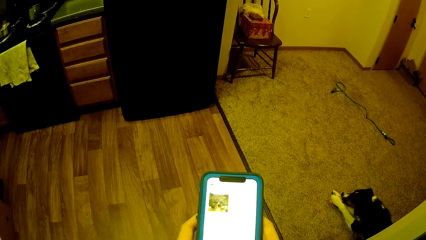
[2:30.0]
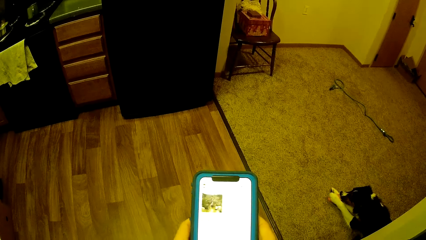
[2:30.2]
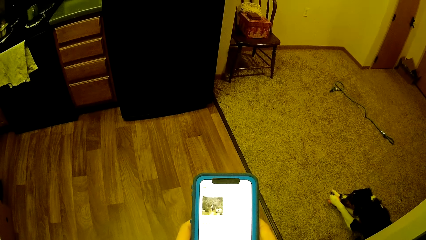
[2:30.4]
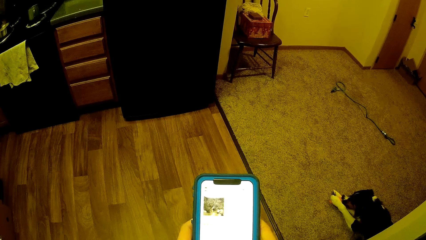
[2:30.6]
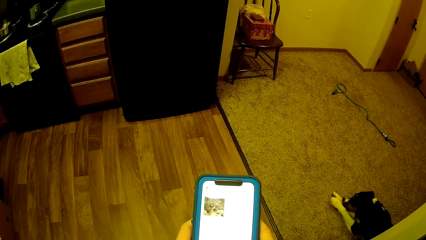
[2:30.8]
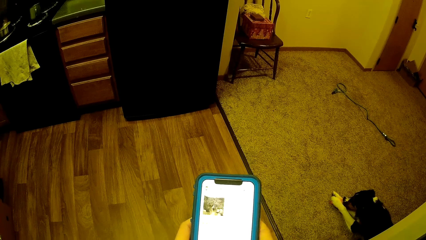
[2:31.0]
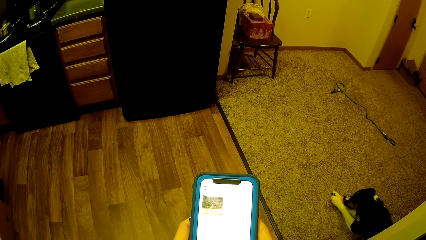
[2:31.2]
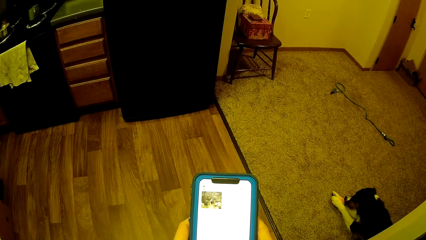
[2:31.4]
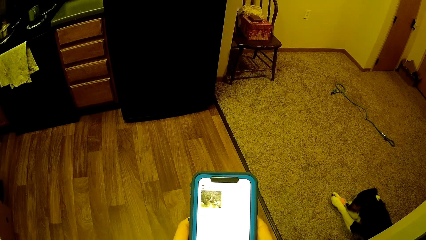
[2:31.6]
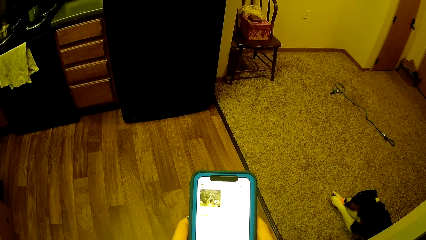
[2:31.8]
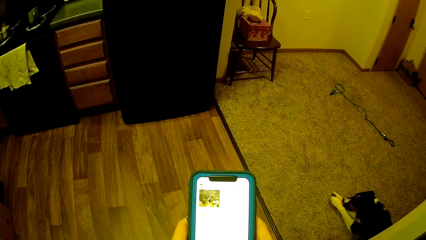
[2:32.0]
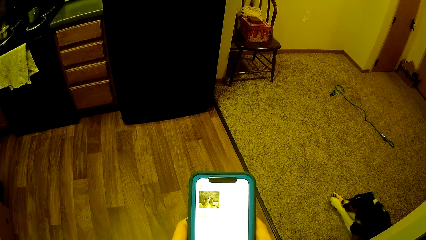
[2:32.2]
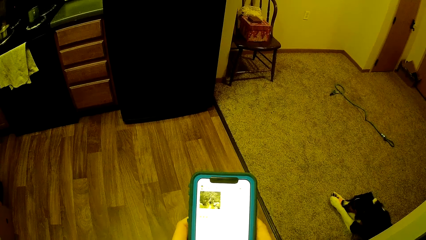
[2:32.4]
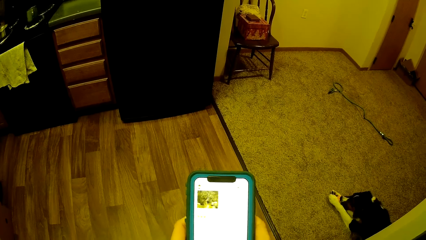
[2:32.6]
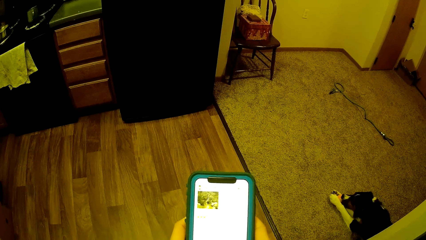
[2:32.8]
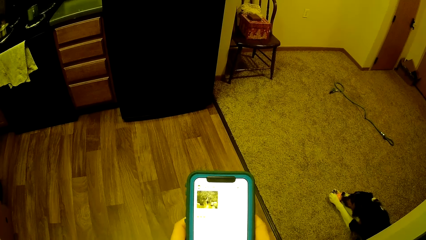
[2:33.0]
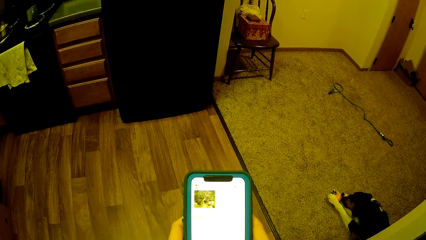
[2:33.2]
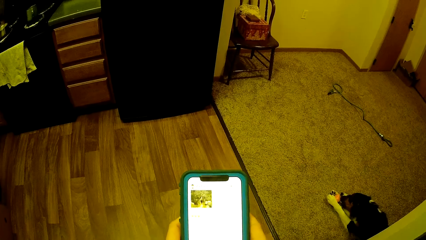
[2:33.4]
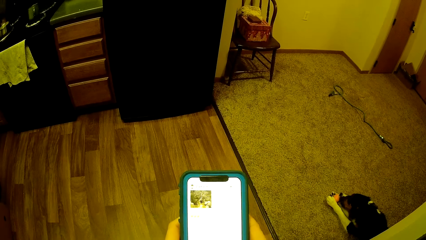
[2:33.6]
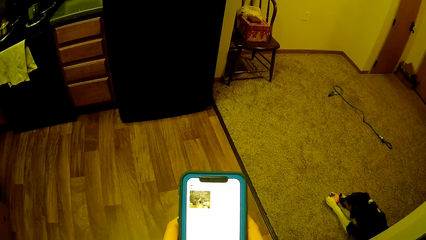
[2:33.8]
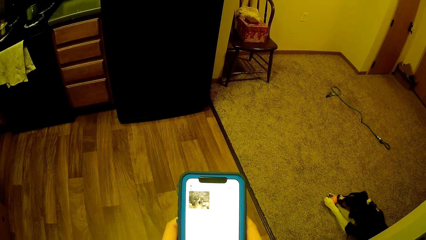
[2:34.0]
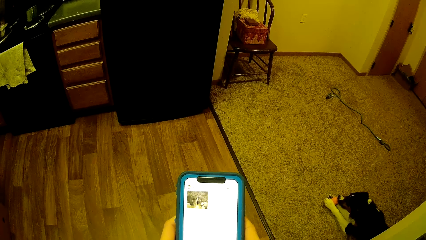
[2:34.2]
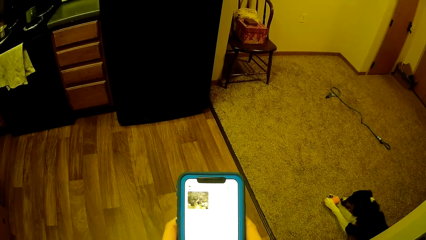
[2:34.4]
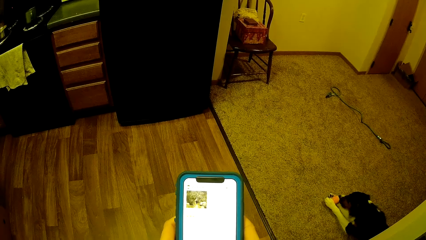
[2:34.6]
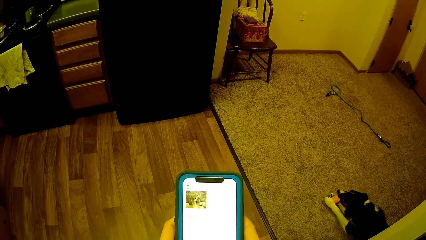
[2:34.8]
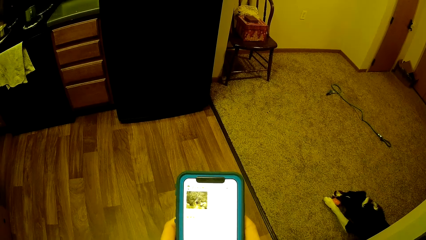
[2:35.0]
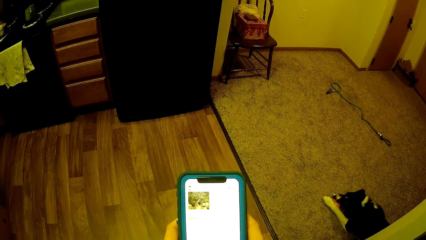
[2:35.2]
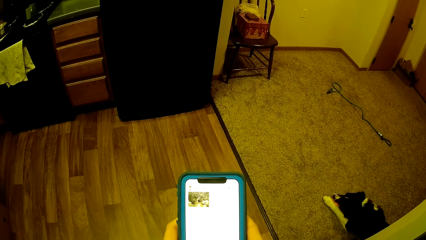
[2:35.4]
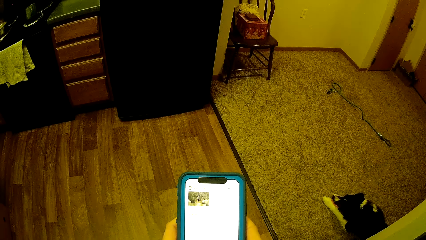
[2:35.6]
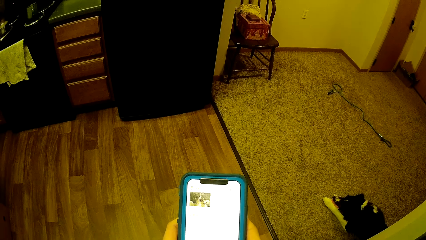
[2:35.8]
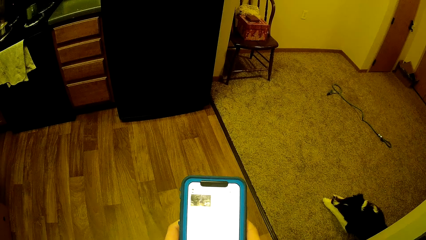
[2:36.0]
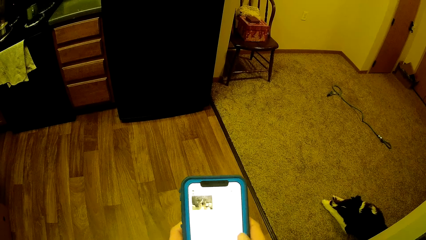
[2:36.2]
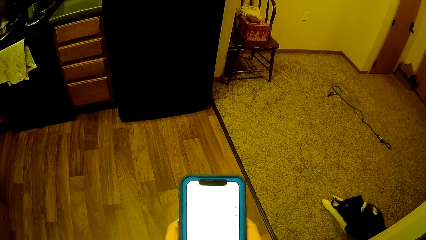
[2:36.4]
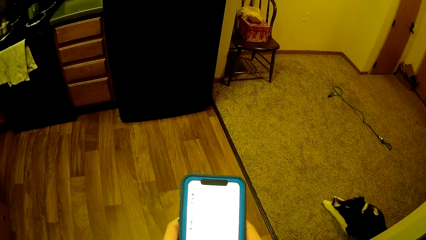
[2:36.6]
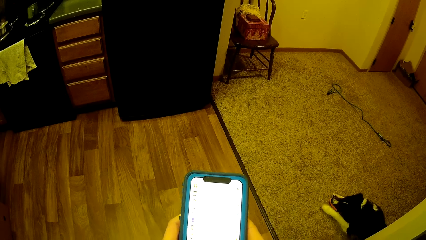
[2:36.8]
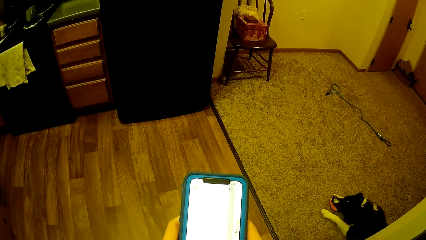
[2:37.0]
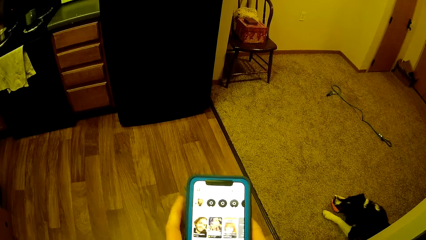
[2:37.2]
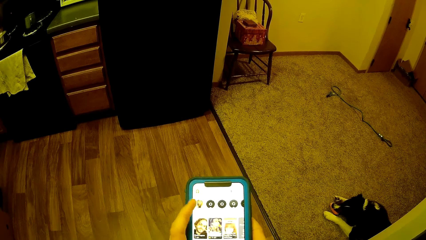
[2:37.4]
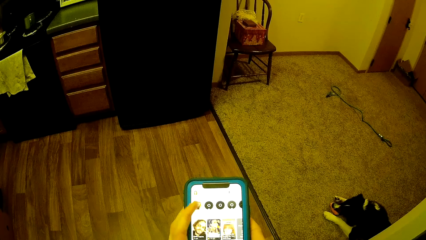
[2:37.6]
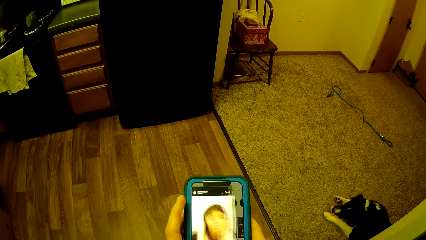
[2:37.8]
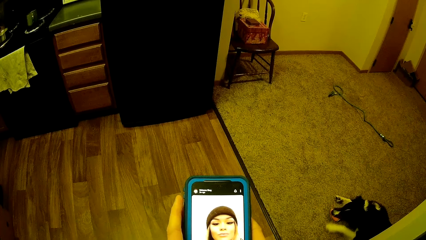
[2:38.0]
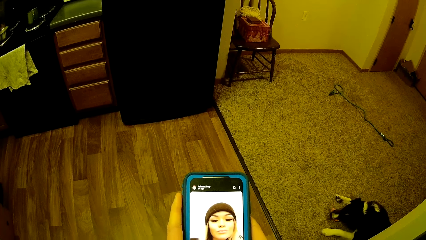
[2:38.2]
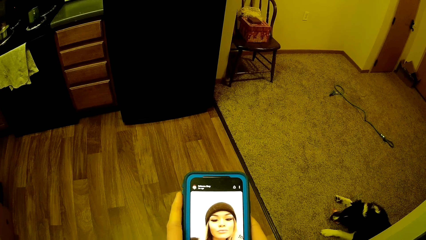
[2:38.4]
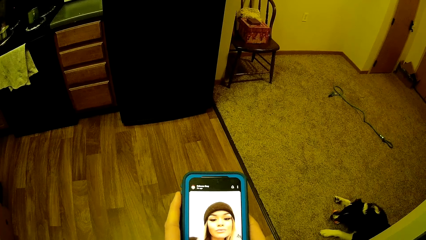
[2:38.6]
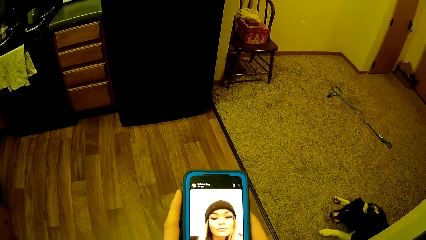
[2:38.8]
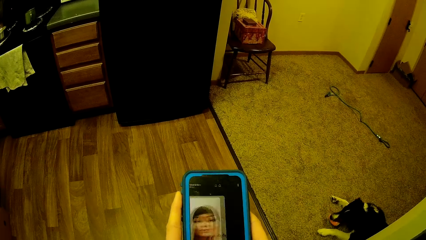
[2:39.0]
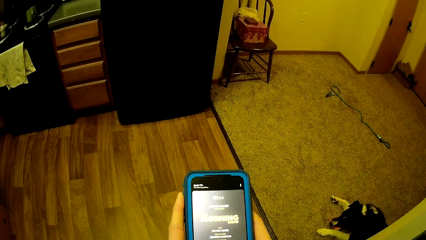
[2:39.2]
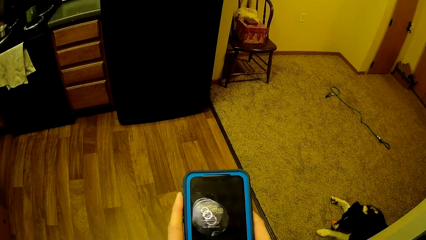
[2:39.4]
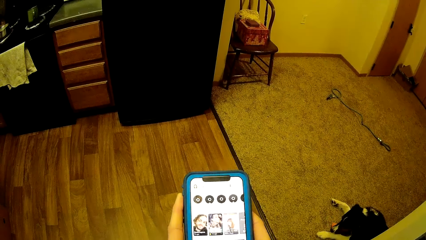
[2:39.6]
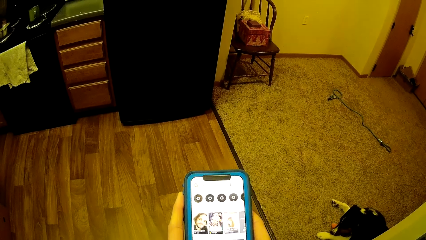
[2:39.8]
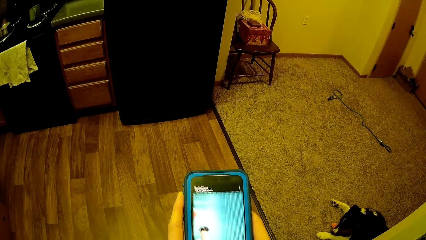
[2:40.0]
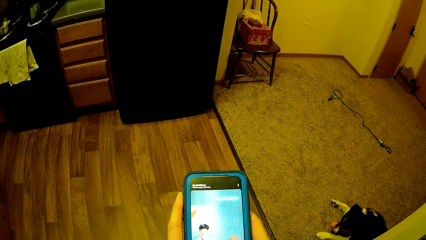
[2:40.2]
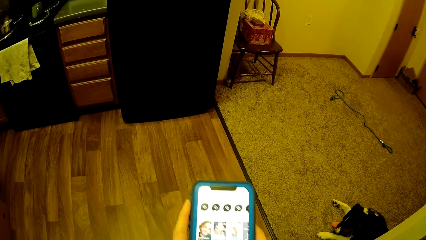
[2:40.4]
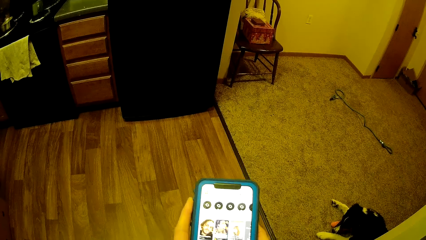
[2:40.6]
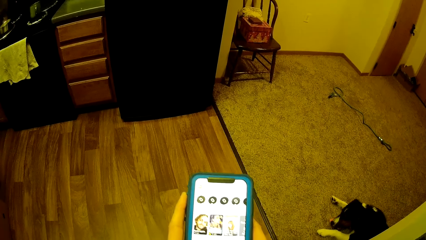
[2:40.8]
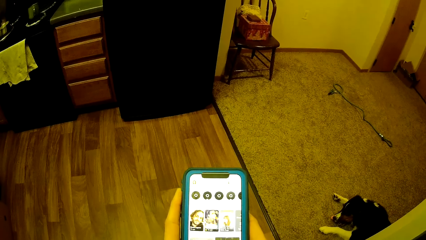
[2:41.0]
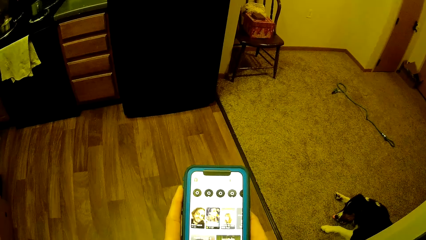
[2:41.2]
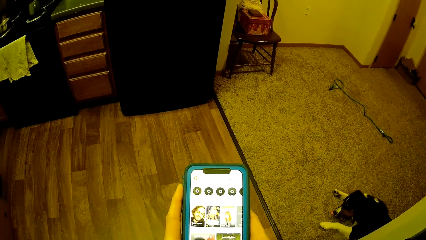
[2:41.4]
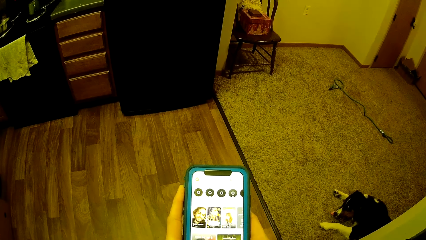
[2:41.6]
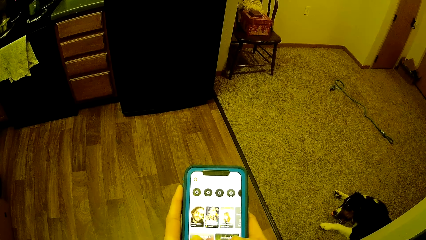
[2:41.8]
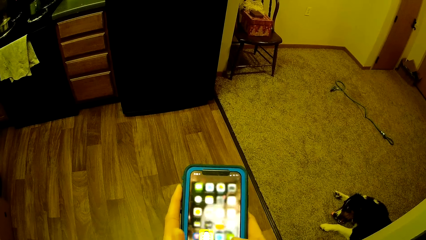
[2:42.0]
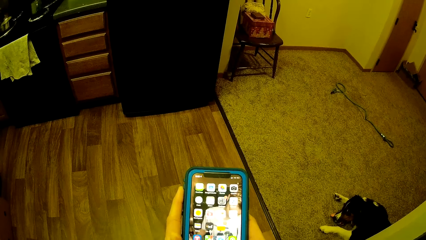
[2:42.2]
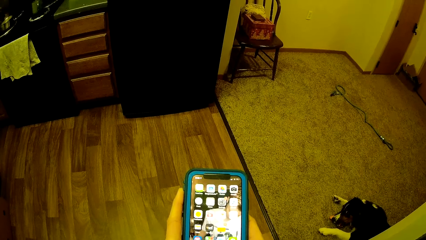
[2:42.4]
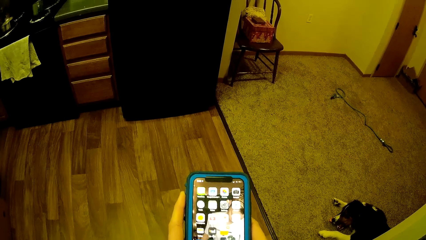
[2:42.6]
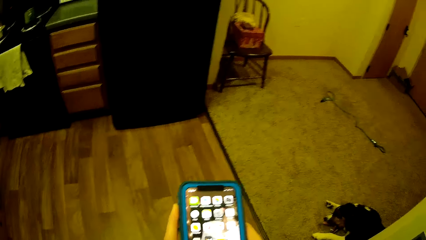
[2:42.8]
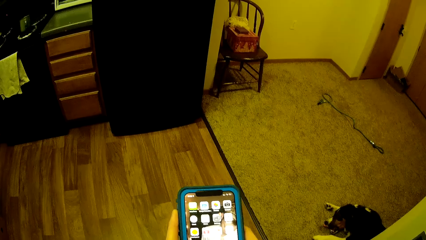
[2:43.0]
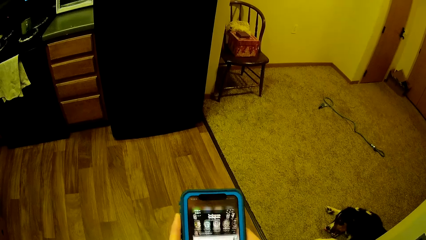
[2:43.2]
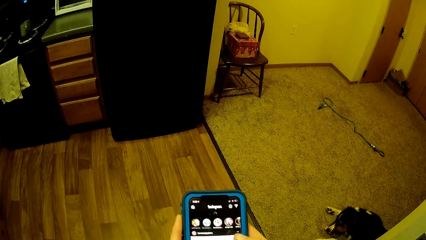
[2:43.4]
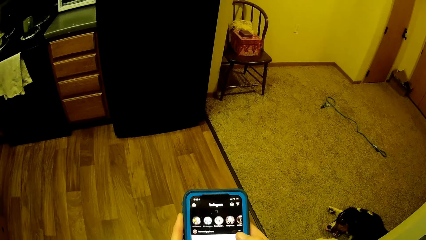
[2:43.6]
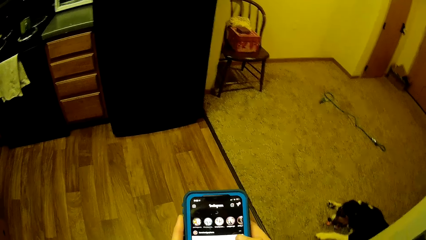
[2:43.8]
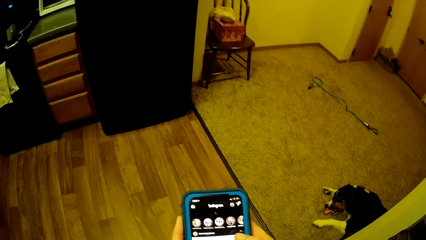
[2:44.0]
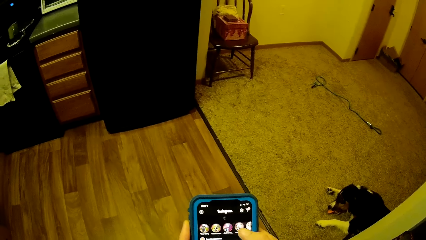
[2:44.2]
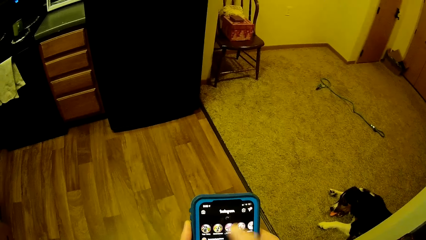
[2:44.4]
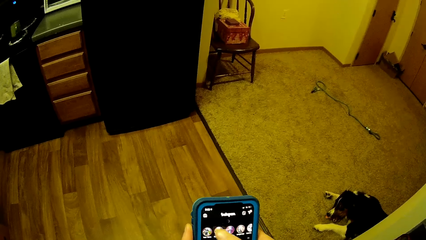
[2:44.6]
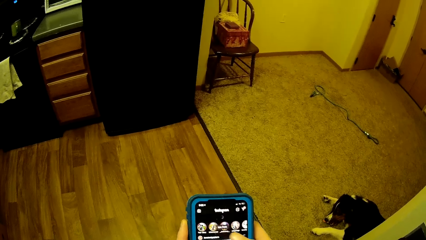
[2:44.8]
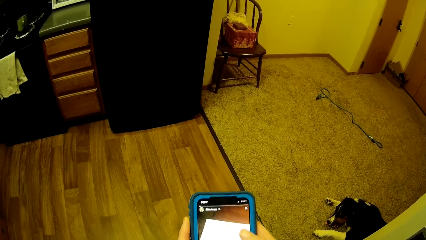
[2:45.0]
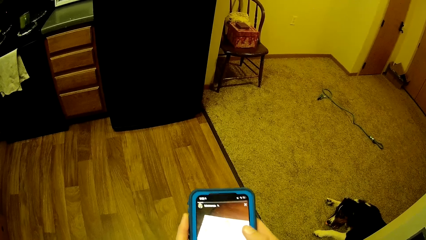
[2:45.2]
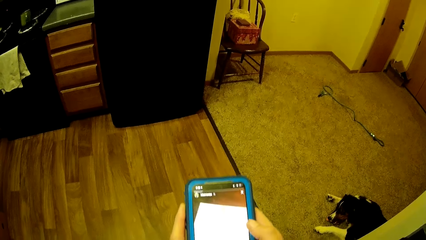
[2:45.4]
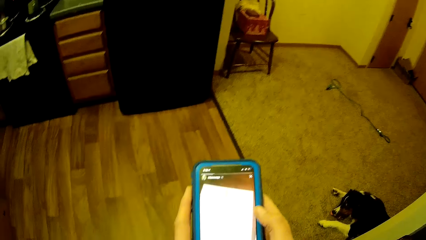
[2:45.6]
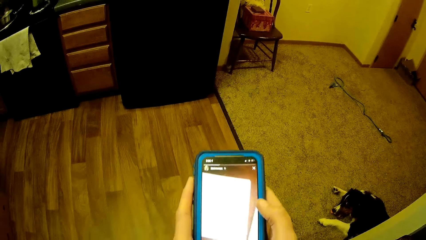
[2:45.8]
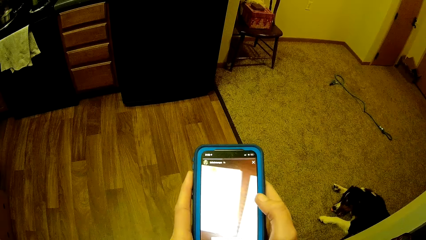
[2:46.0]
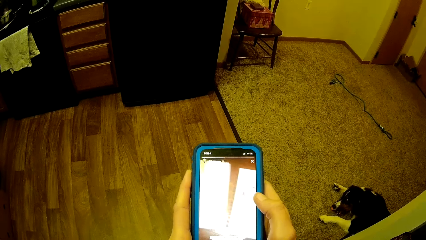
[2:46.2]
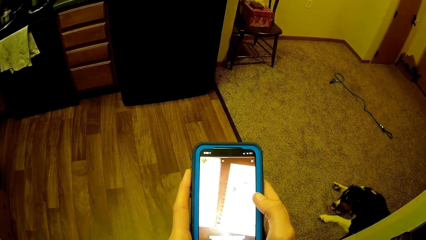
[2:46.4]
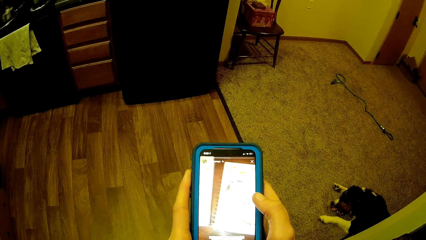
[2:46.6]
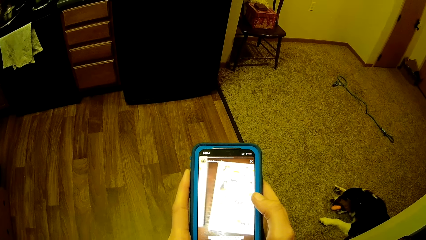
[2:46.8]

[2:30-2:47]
The camera wearer scrolls the phone.
